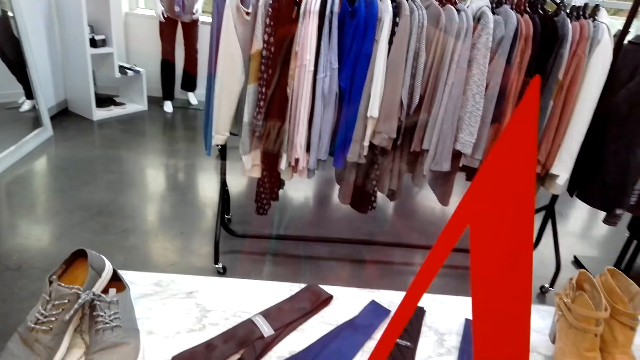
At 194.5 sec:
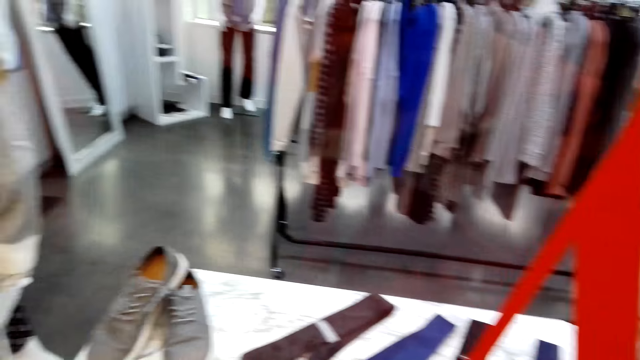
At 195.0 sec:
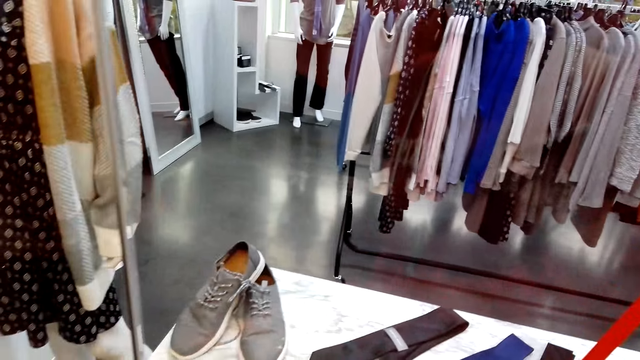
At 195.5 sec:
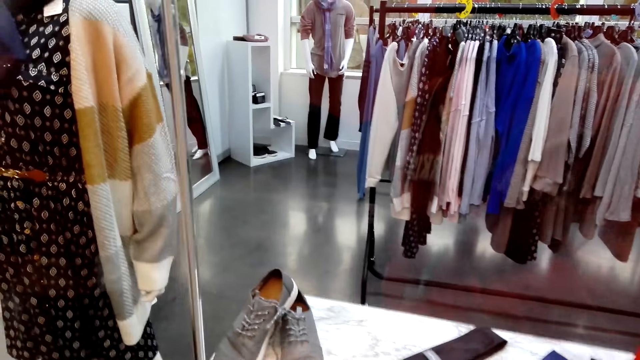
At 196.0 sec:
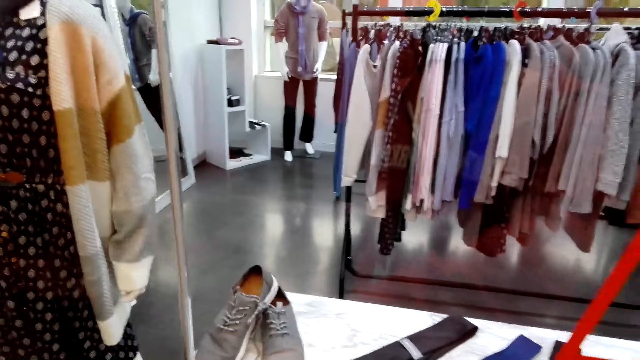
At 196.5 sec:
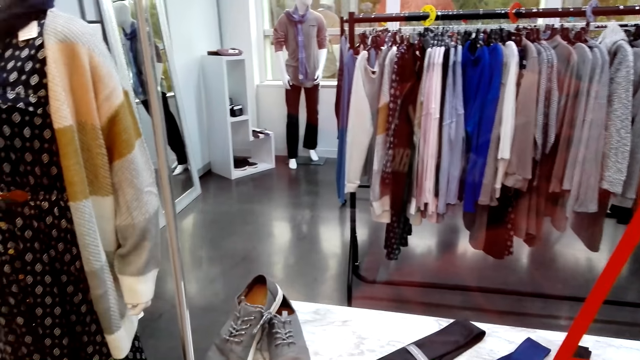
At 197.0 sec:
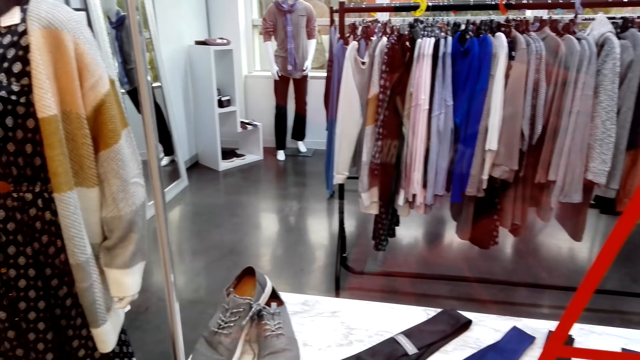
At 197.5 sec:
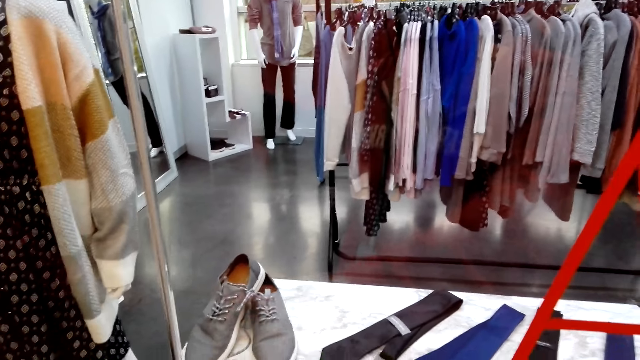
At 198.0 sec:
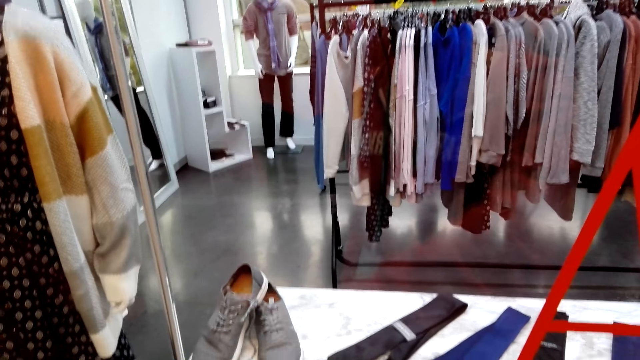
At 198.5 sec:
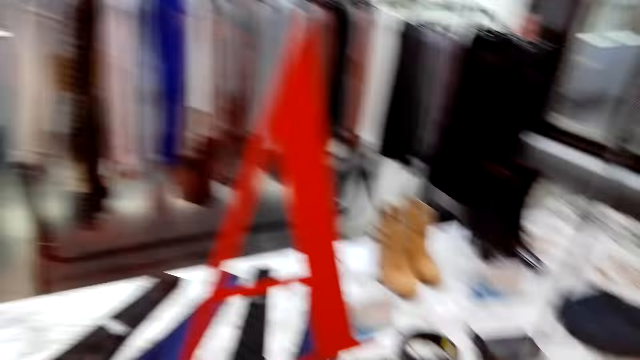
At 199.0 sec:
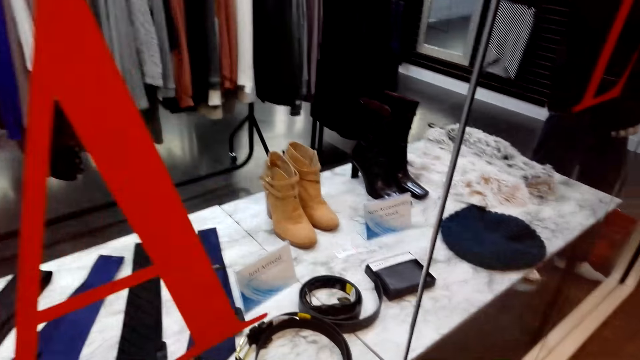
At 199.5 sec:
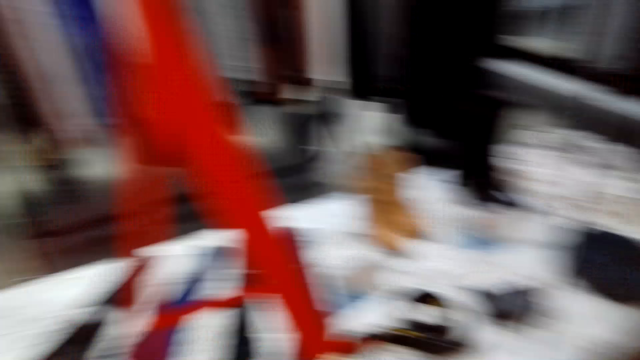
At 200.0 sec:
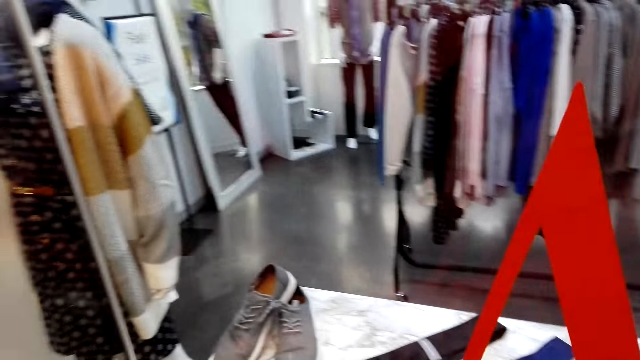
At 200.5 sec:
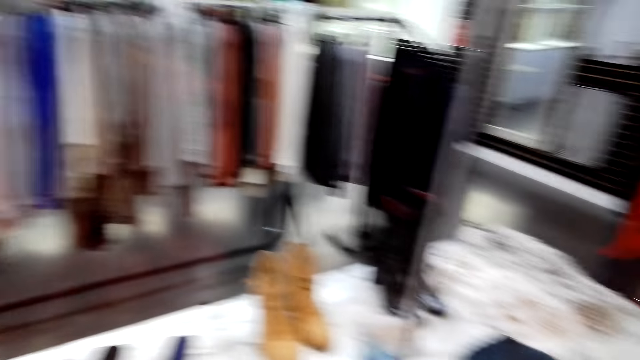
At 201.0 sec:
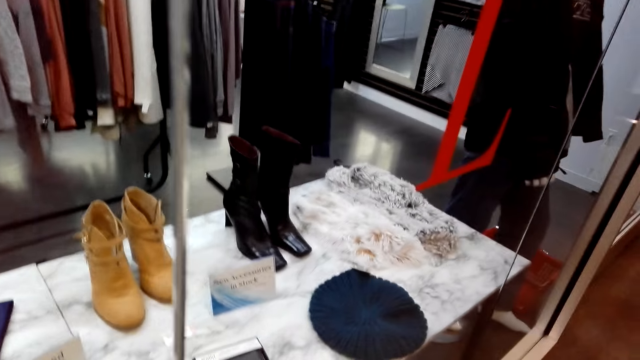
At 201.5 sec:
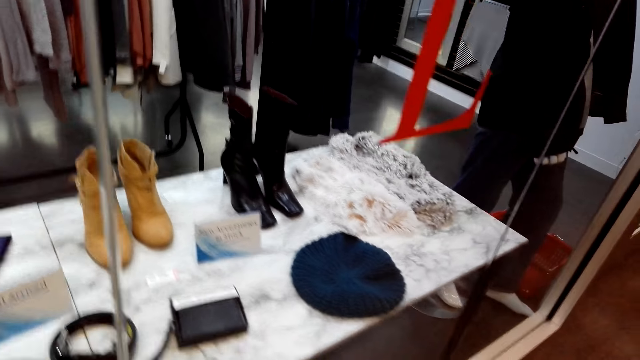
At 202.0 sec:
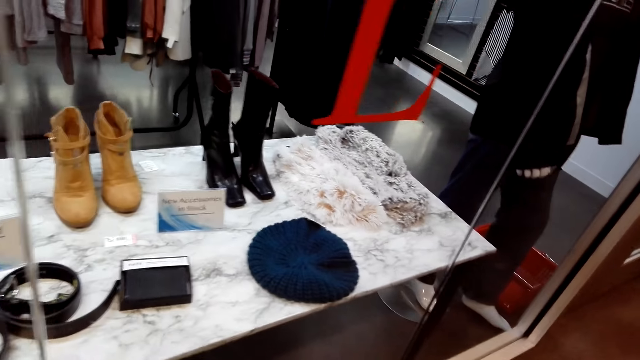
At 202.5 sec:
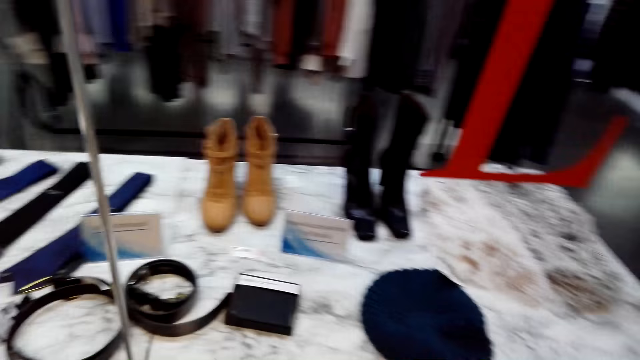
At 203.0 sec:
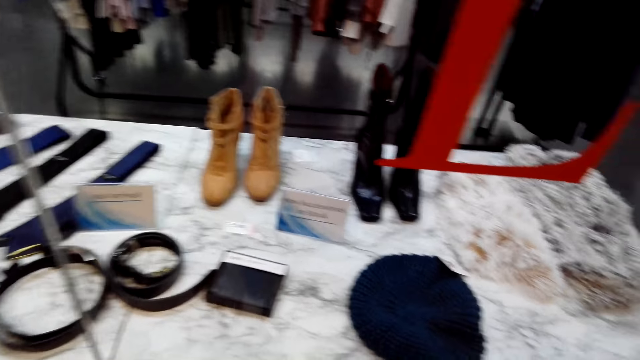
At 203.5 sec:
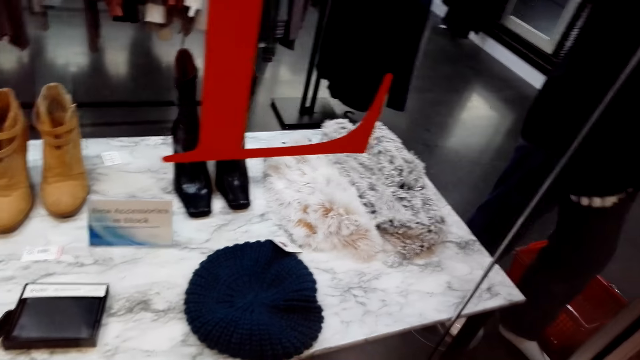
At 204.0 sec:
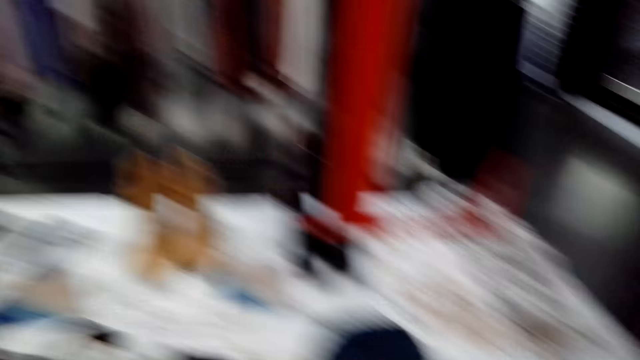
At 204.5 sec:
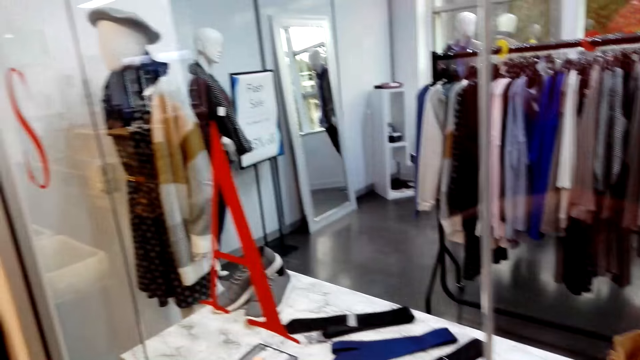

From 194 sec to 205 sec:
The camera wearer lowers her hands. She looks around. The lady speaks to the camera wearer.

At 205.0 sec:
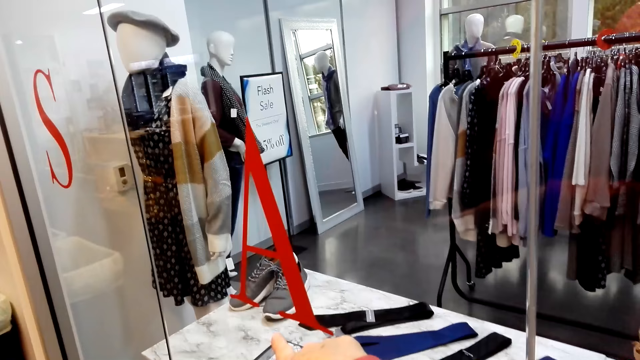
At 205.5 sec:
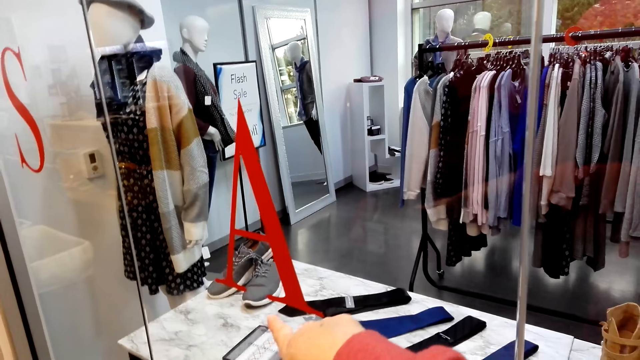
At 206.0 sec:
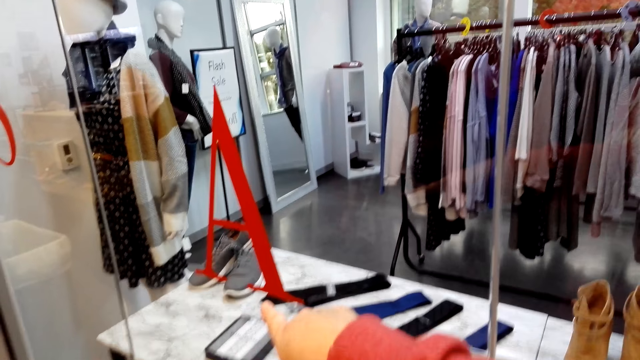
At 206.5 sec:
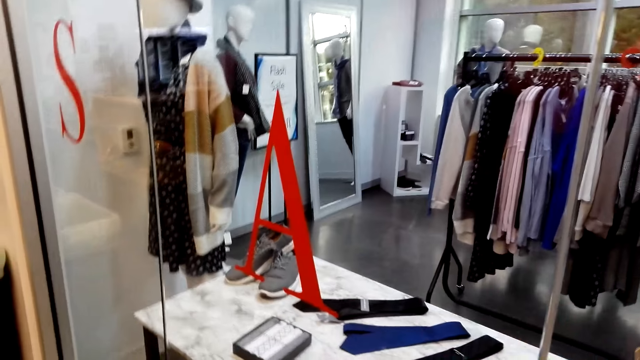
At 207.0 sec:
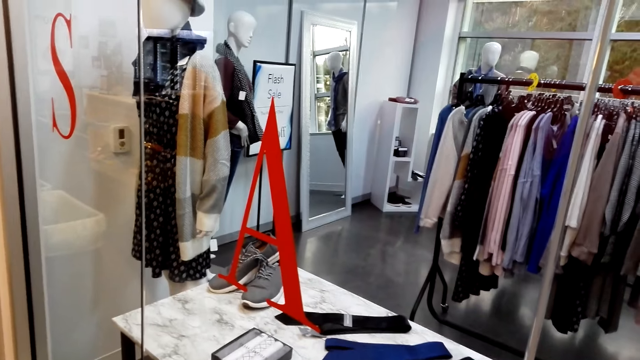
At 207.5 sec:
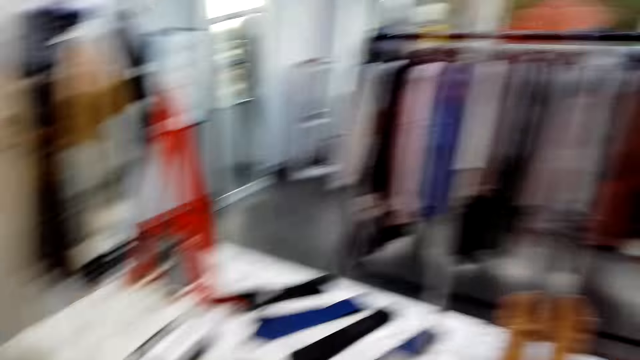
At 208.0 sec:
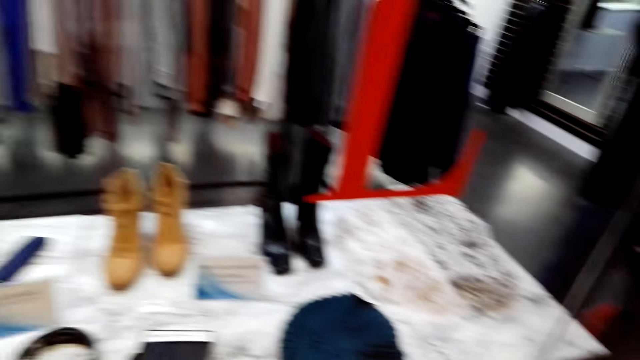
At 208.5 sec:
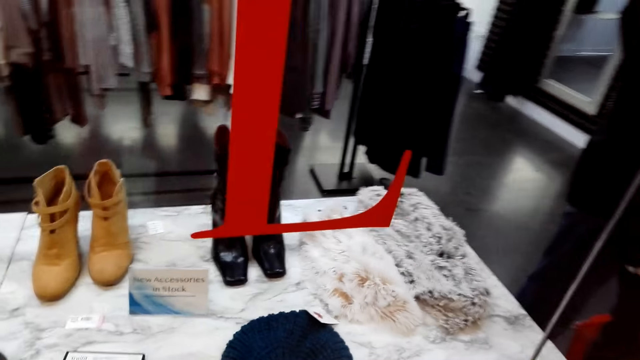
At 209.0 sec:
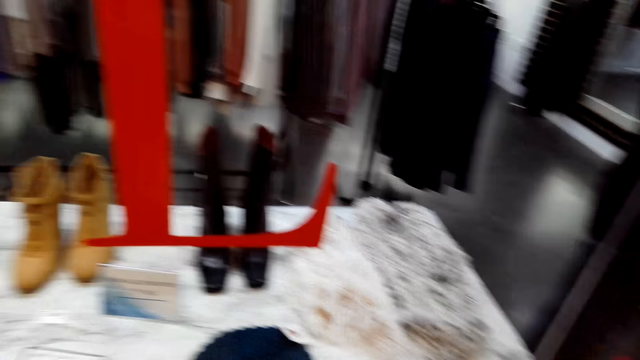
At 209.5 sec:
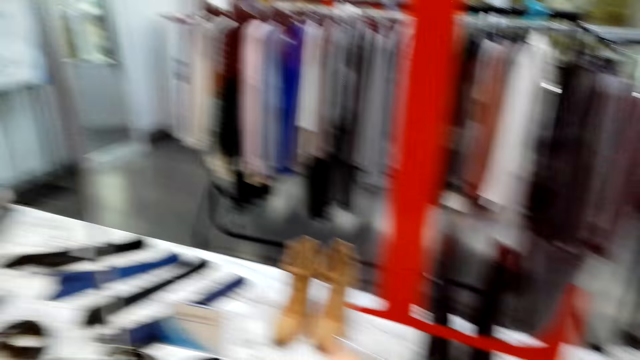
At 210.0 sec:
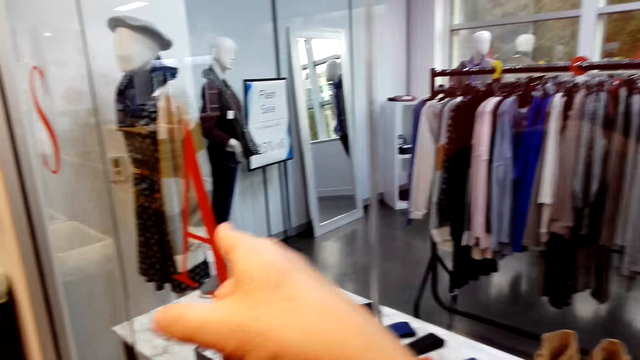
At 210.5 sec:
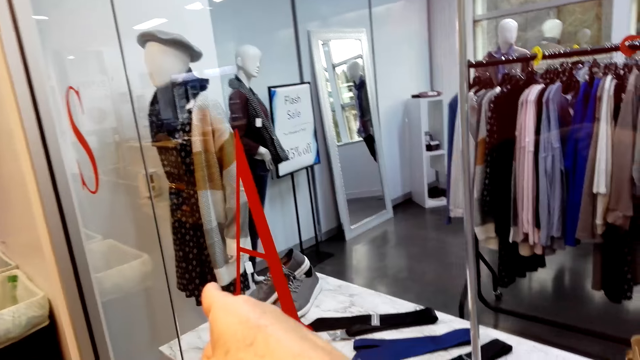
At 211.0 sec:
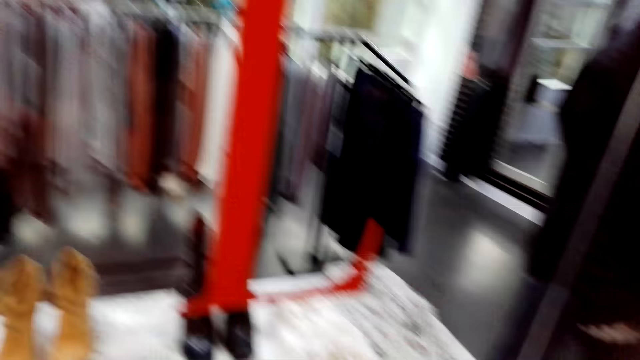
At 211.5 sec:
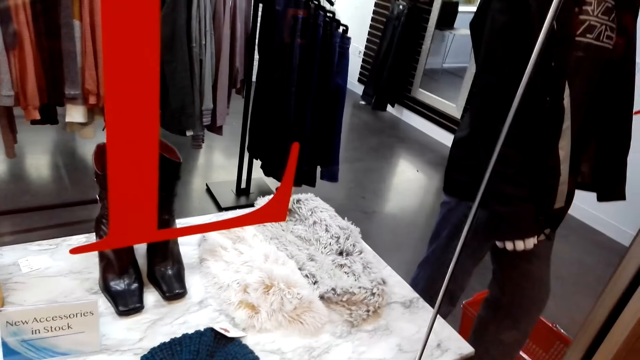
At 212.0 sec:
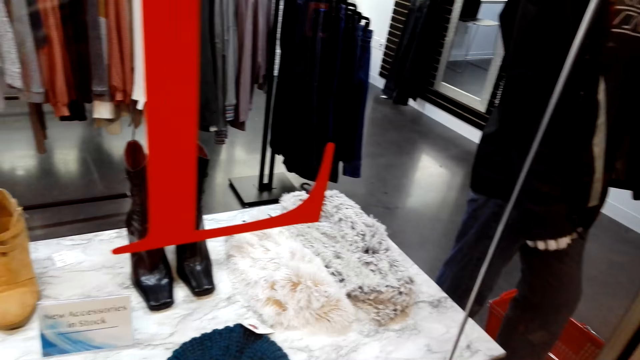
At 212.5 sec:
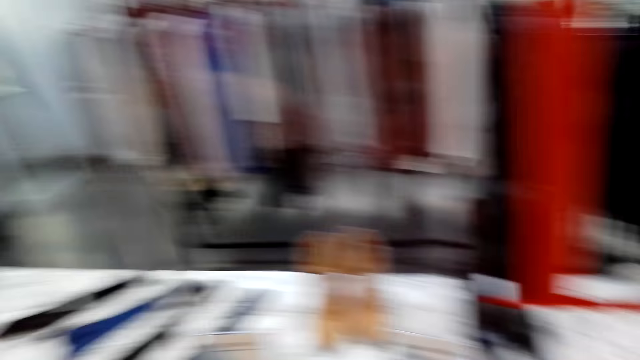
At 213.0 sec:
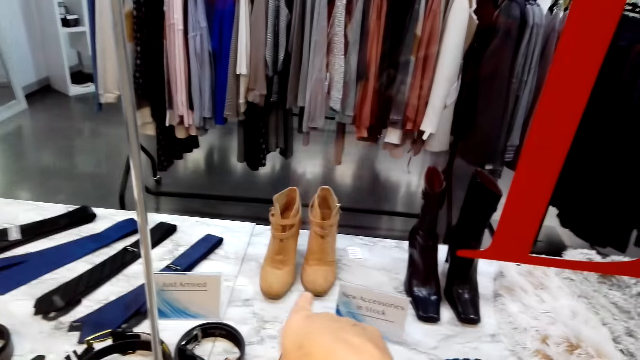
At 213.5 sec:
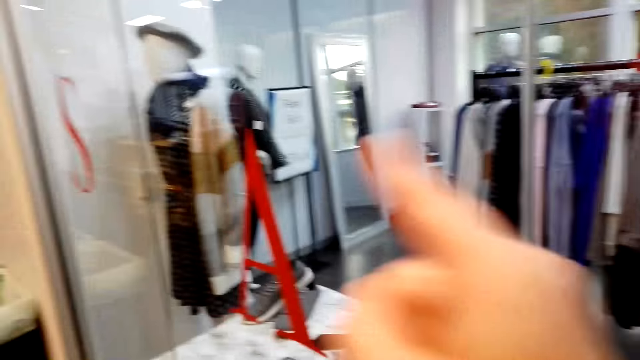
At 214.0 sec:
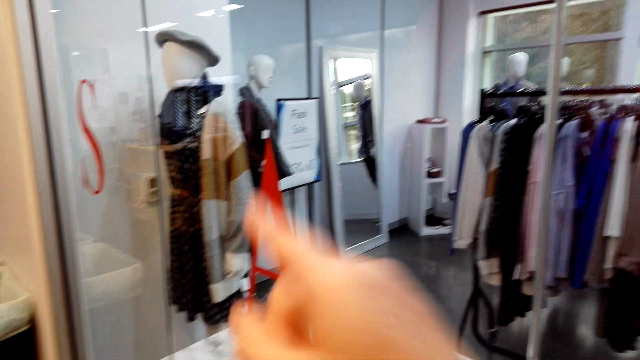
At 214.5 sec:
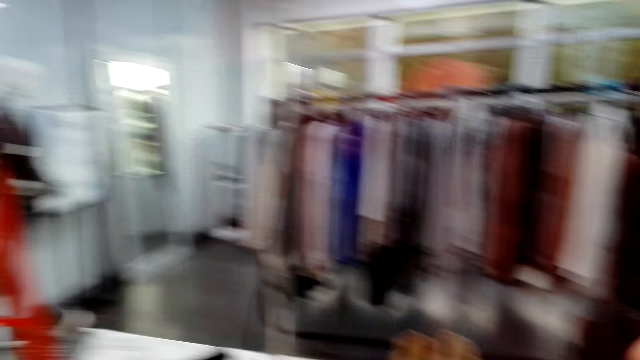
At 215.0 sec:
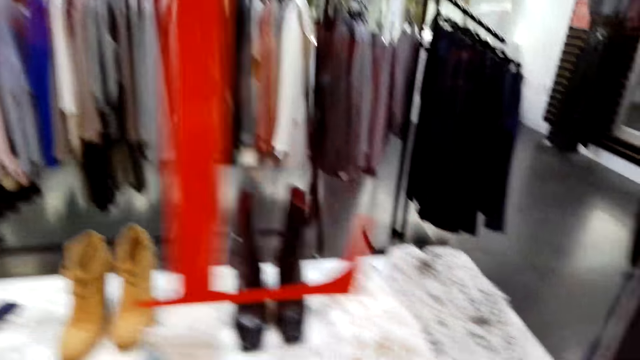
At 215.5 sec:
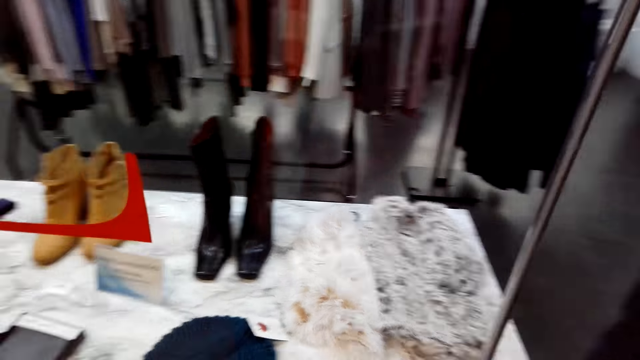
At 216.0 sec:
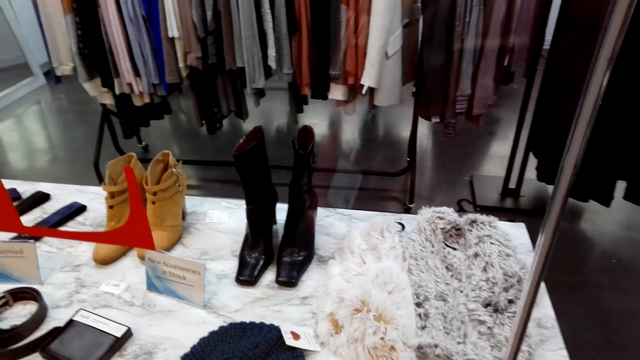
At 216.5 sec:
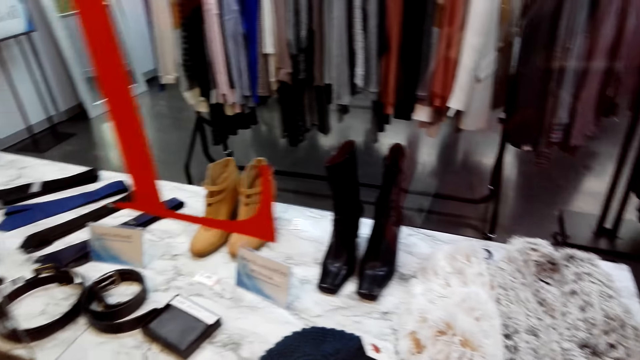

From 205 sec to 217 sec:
The camera wearer speaks to the lady. The lady points out with a finger. The camera wearer looks around. The lady points out with a finger. The camera wearer points at an item in the store with a finger. She looks around. She looks around again. She lowers her hands.
